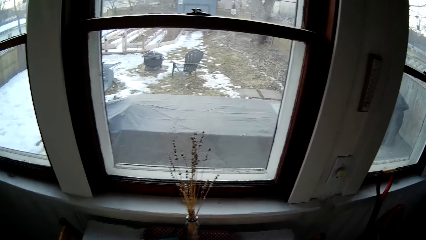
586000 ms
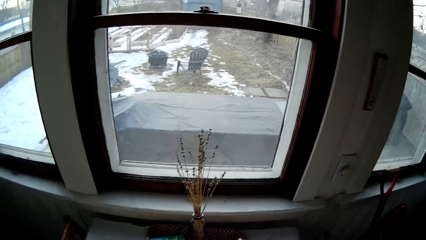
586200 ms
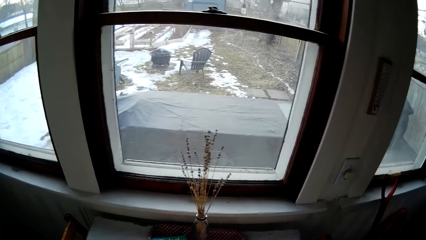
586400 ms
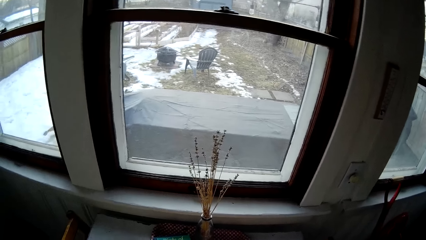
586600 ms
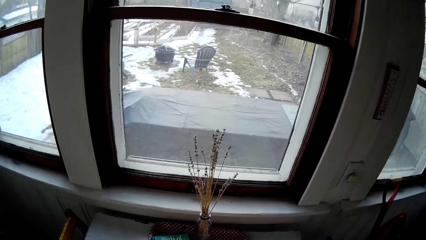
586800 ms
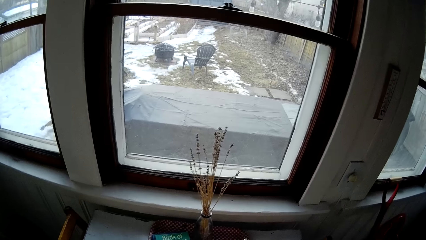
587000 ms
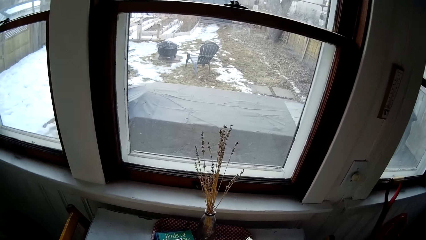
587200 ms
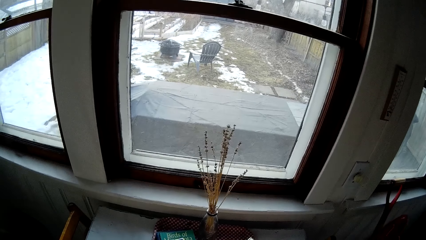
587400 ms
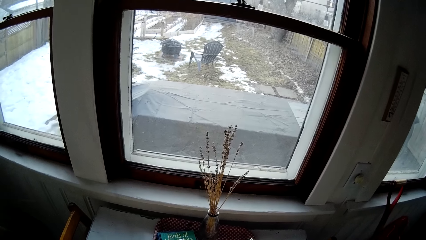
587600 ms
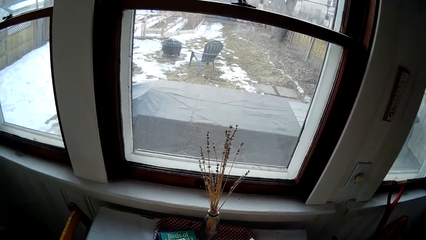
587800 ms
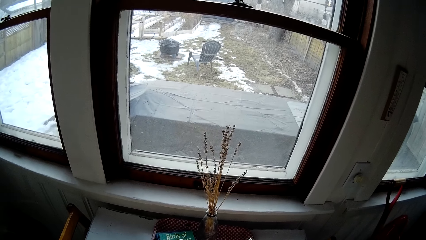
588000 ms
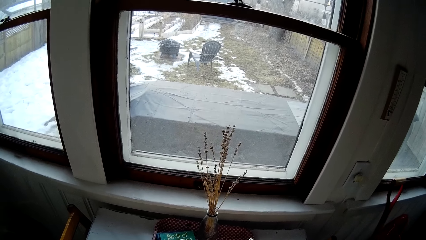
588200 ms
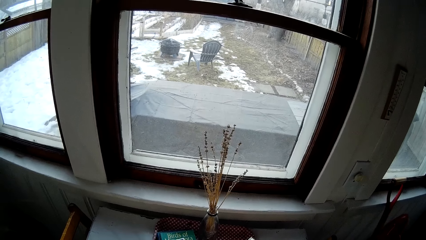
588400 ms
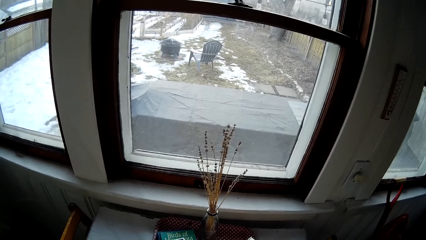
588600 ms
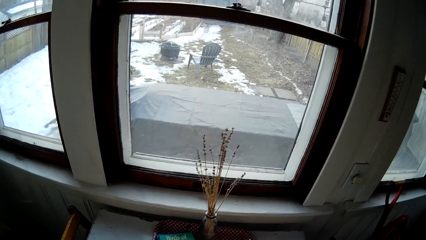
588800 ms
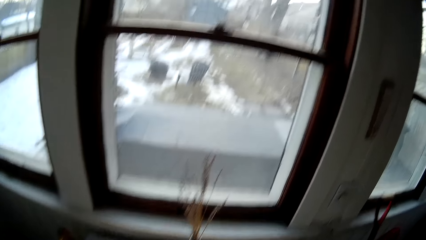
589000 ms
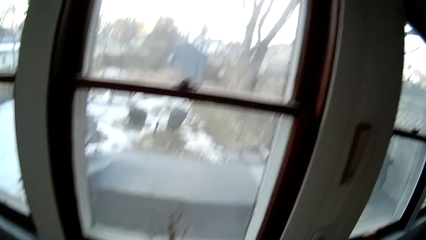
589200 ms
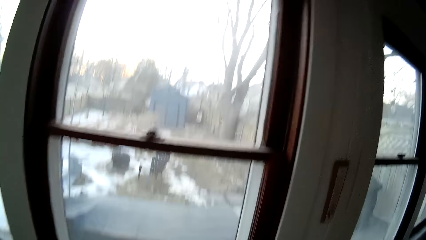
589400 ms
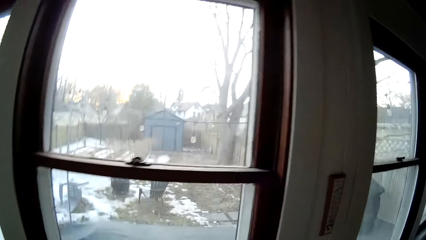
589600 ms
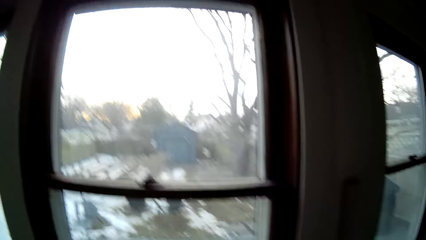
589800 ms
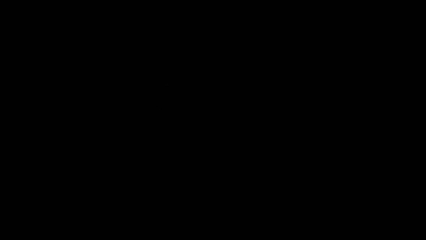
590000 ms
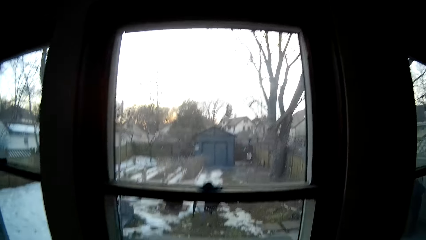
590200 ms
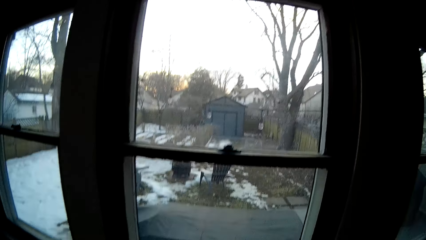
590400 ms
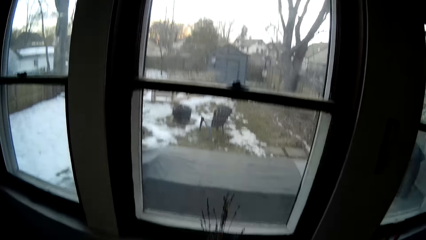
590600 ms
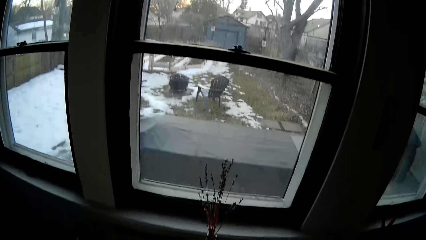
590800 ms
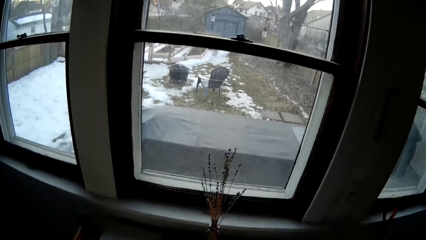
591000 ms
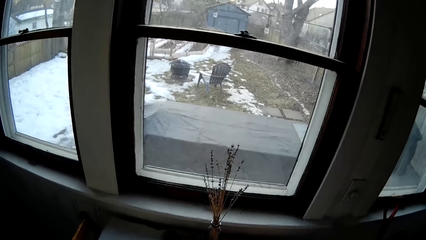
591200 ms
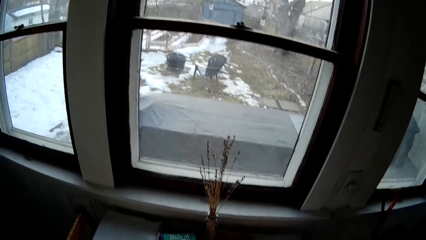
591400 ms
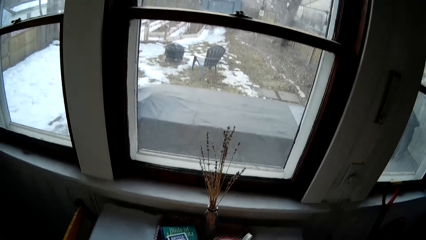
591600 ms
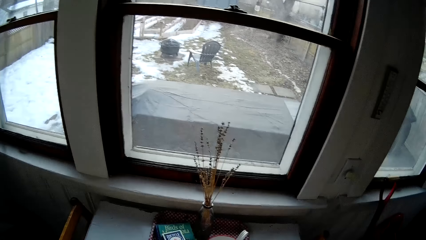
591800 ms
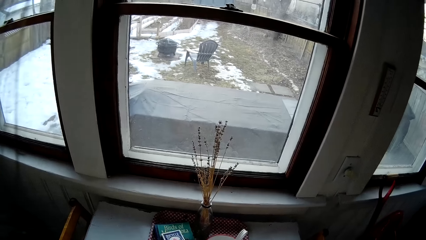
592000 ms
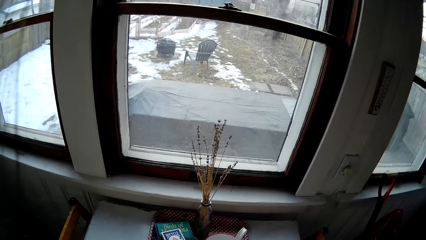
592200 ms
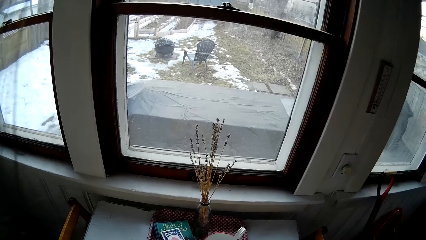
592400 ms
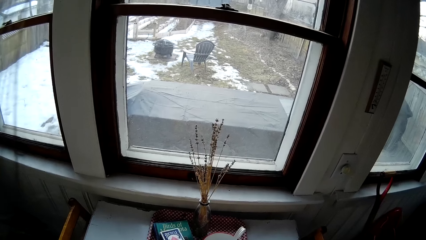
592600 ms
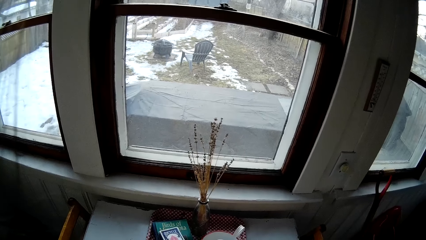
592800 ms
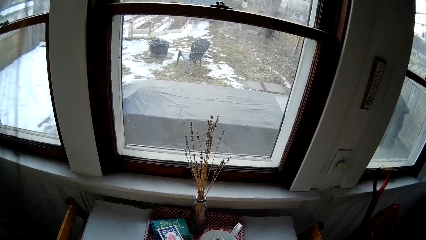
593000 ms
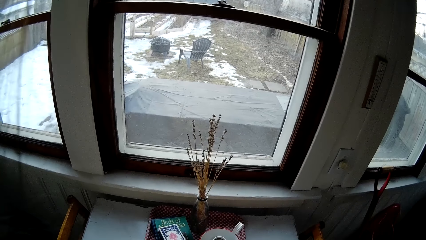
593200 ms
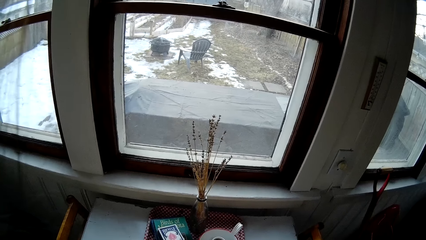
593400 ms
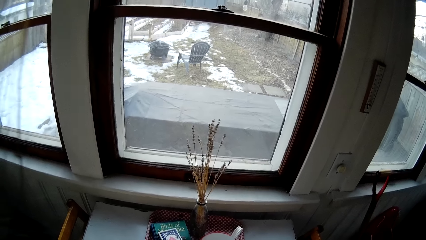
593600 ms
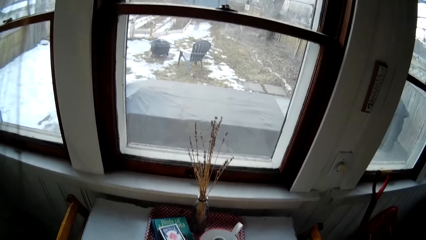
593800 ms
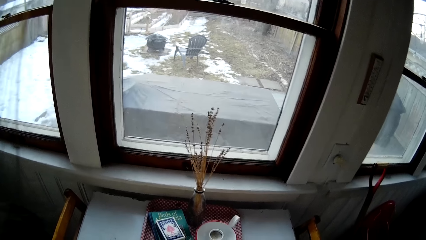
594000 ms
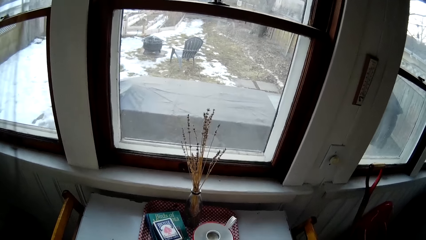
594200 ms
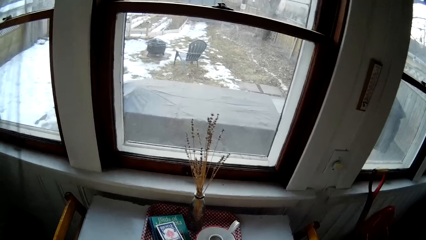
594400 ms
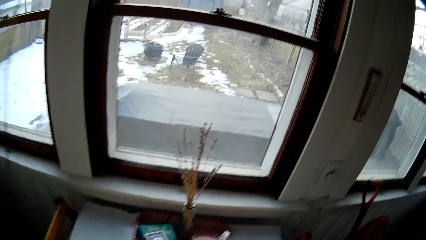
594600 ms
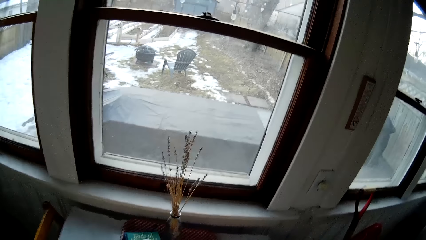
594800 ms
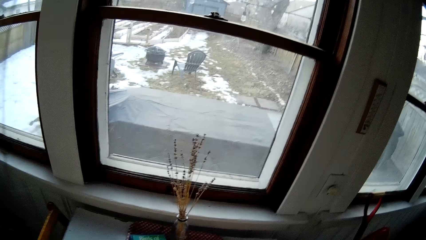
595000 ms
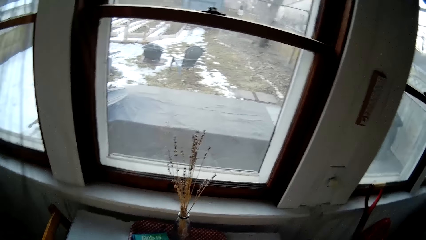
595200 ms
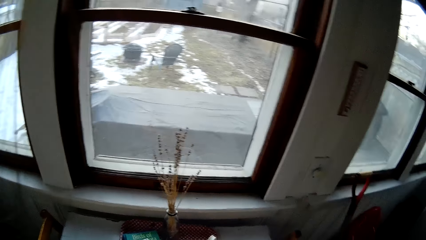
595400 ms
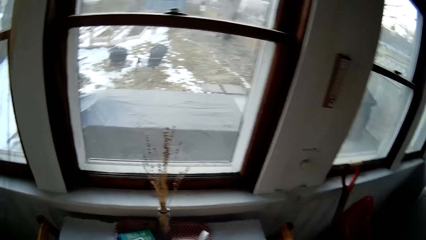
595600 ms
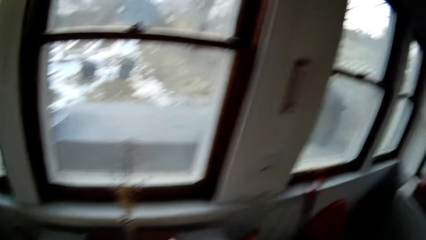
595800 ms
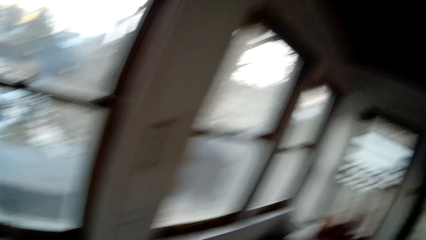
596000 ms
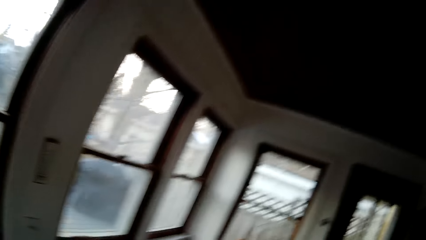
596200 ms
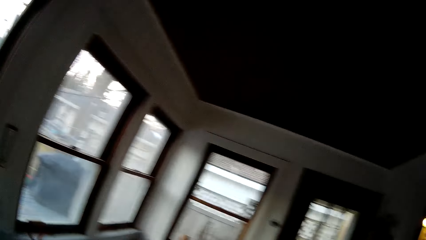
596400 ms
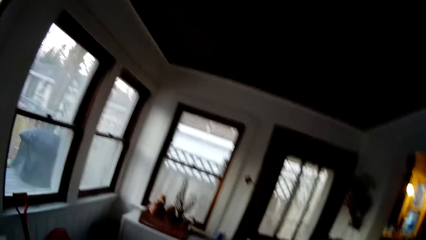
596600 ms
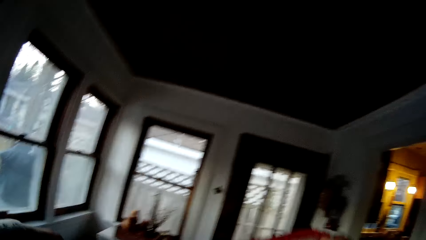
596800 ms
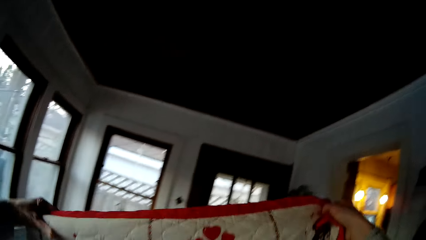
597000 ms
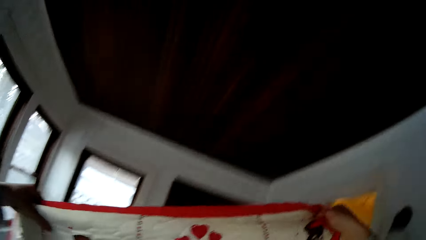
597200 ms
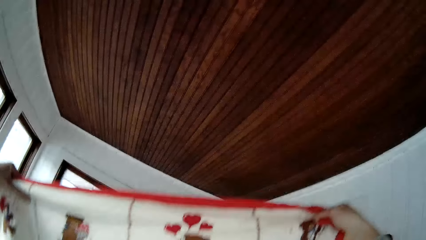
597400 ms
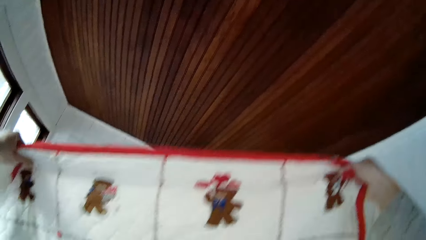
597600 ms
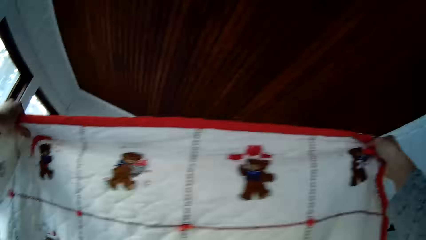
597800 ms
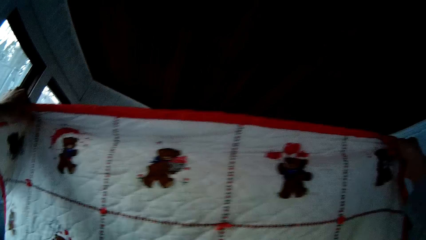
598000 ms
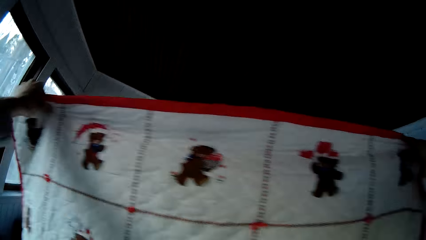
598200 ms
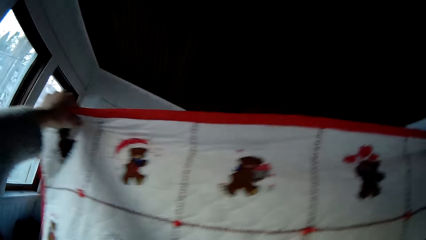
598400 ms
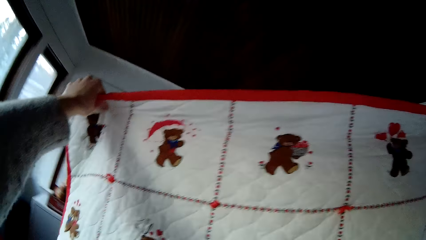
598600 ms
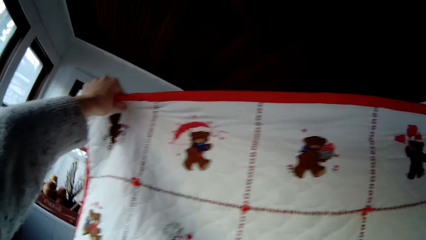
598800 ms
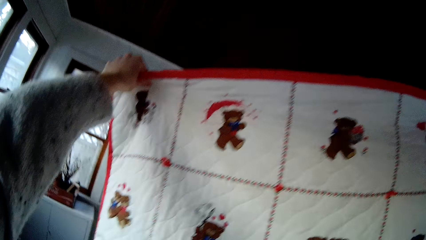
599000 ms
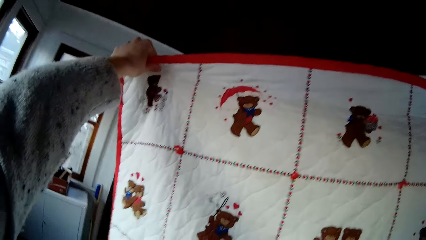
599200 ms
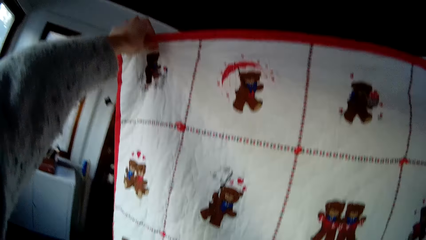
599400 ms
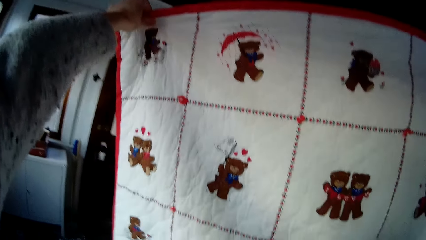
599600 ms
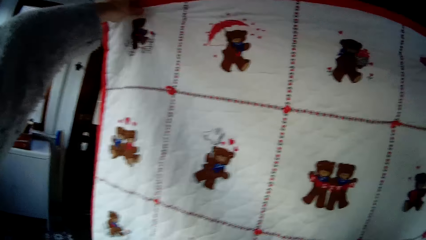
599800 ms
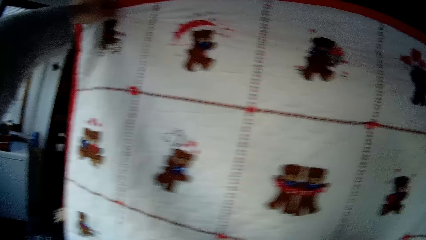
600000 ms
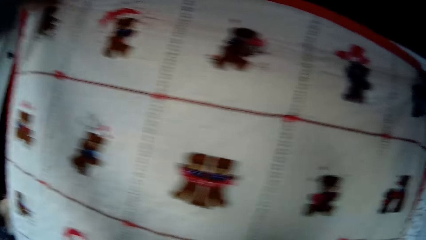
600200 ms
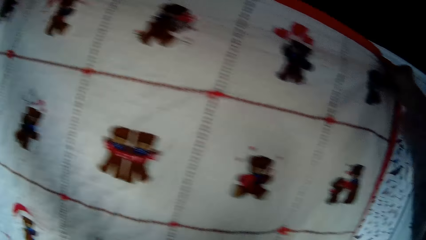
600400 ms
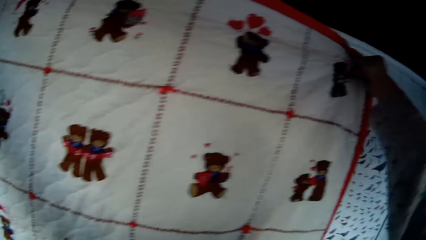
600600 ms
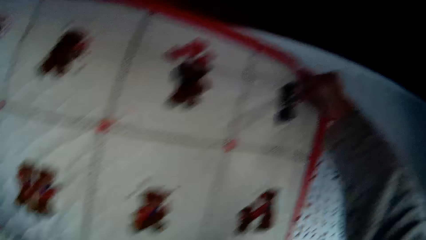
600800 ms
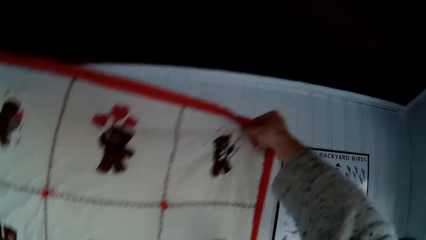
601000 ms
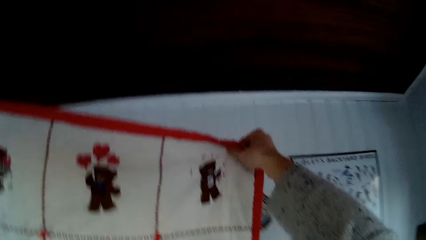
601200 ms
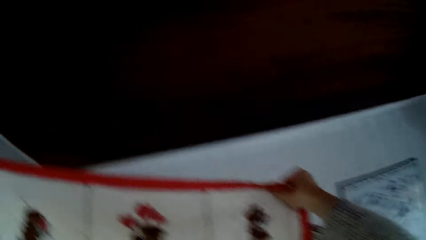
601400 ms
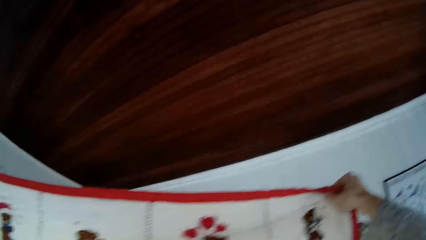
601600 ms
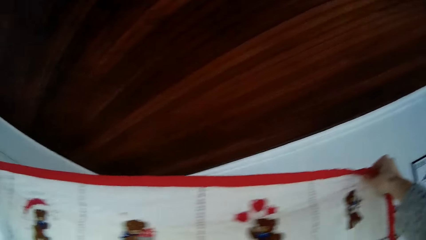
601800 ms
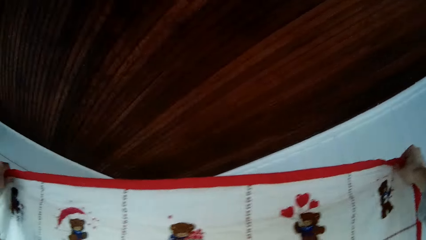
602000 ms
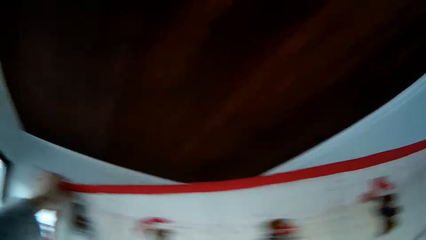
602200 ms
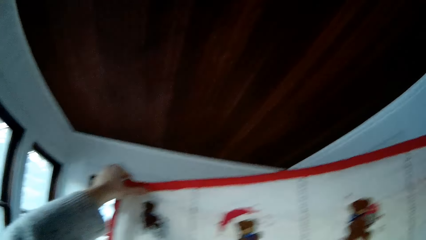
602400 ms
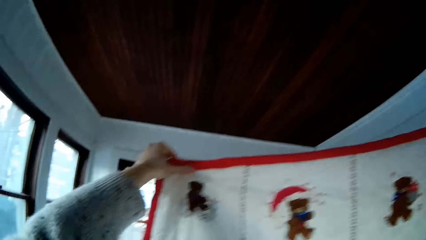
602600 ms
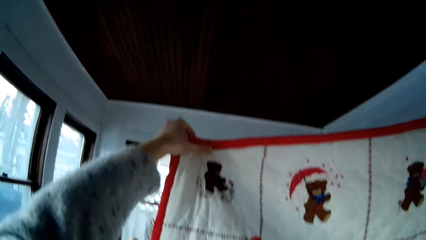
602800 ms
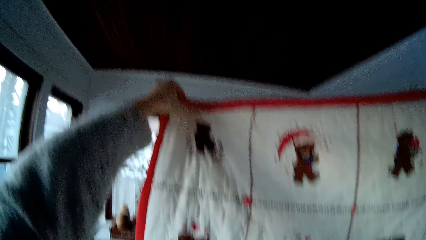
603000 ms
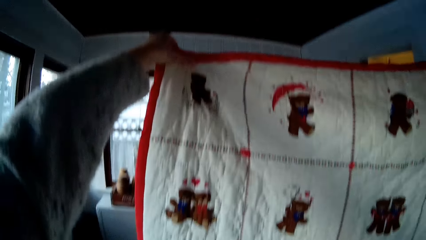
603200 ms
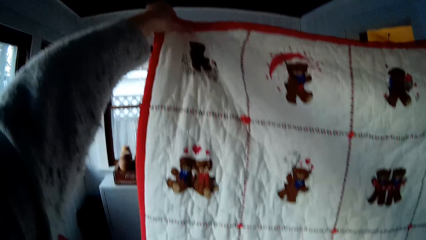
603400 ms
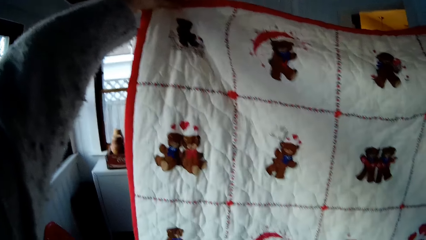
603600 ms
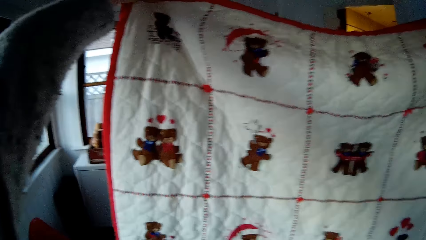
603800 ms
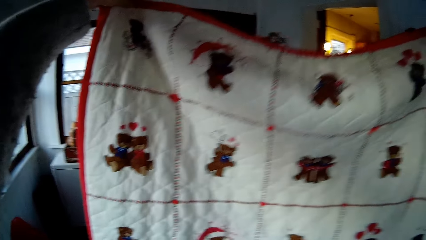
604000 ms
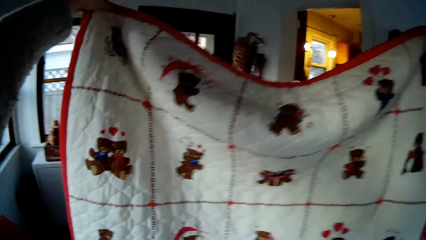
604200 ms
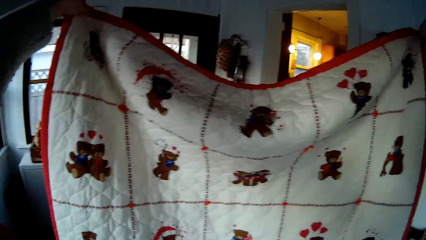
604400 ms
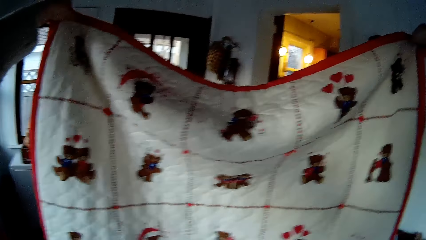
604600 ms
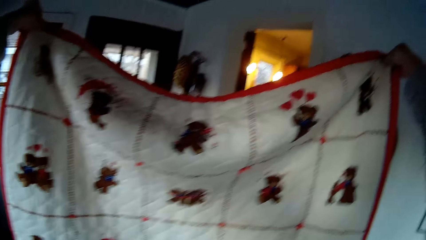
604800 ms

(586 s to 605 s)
The camera wearer lifts the cloth. They stretch the piece of cloth with both hands.
